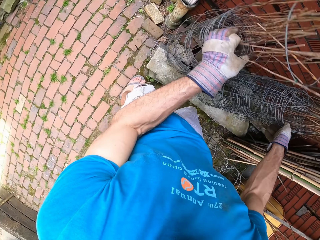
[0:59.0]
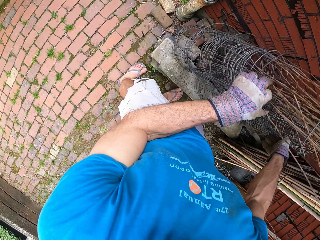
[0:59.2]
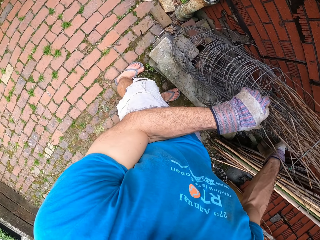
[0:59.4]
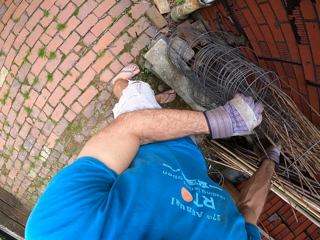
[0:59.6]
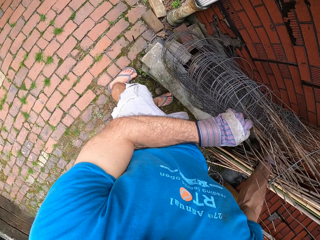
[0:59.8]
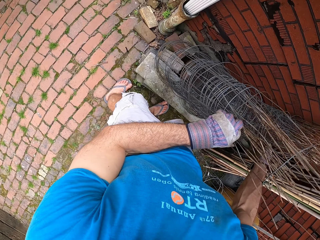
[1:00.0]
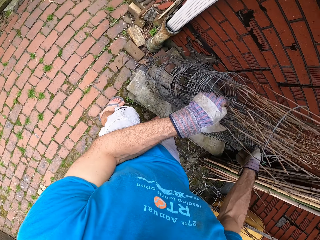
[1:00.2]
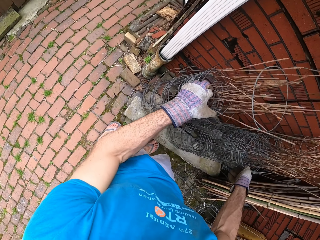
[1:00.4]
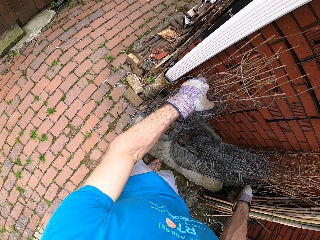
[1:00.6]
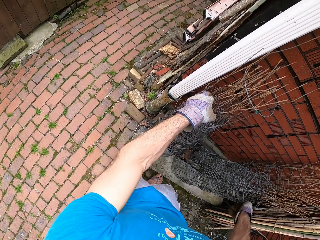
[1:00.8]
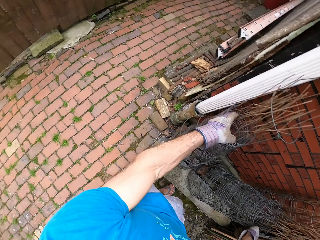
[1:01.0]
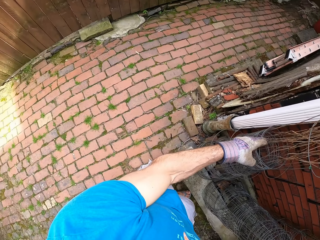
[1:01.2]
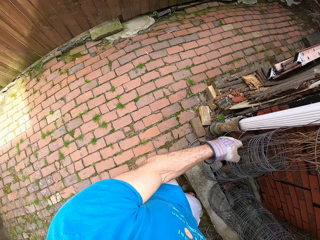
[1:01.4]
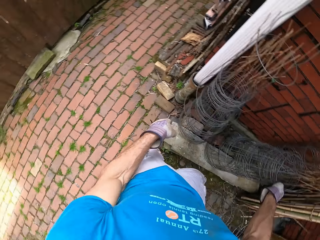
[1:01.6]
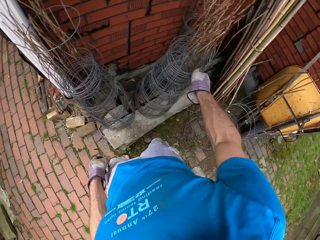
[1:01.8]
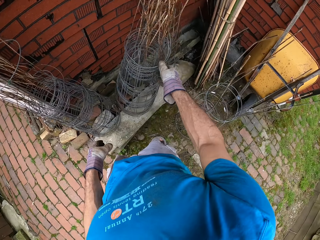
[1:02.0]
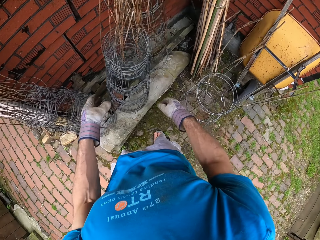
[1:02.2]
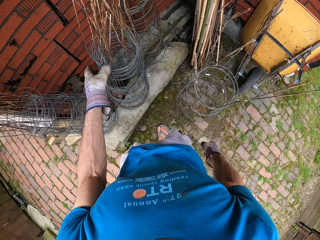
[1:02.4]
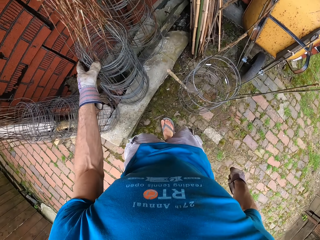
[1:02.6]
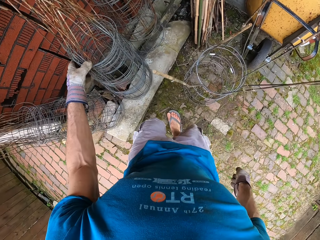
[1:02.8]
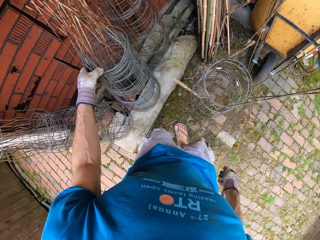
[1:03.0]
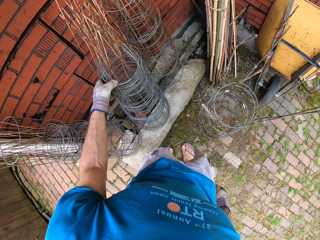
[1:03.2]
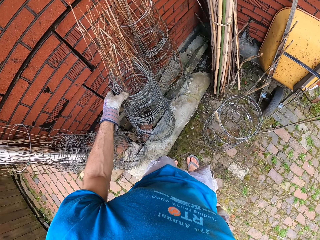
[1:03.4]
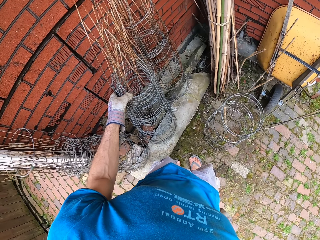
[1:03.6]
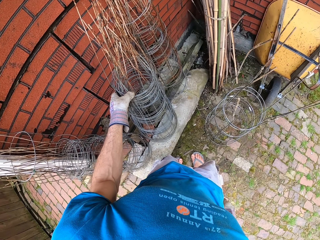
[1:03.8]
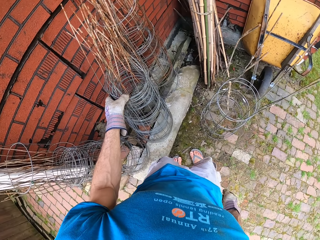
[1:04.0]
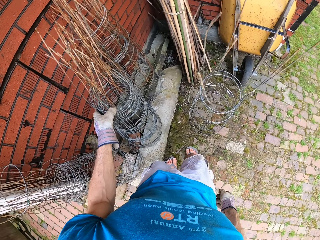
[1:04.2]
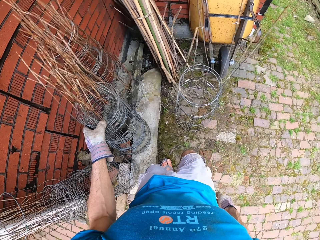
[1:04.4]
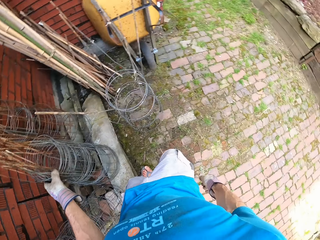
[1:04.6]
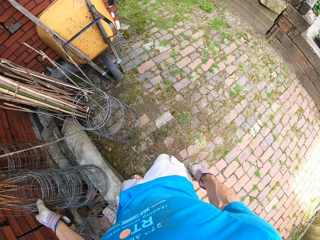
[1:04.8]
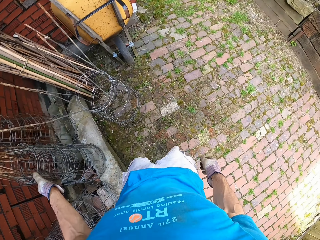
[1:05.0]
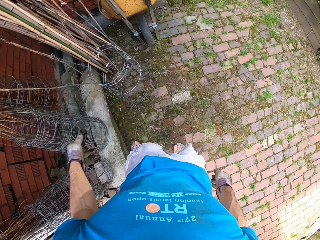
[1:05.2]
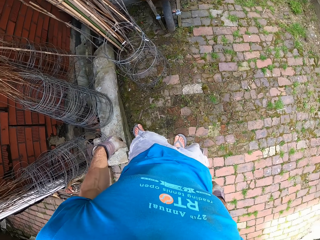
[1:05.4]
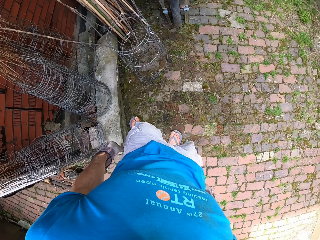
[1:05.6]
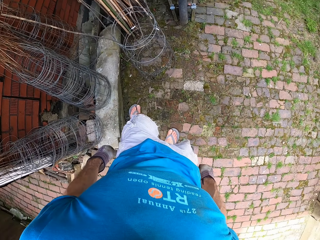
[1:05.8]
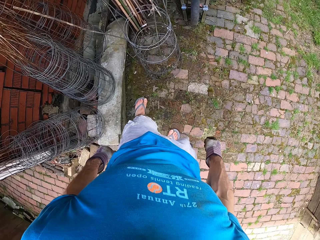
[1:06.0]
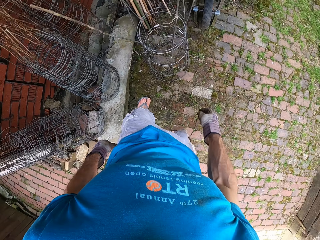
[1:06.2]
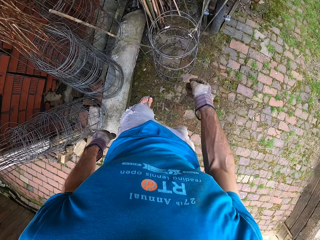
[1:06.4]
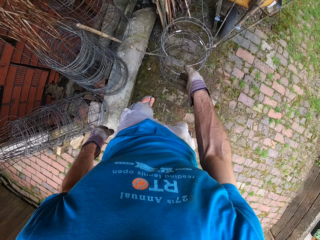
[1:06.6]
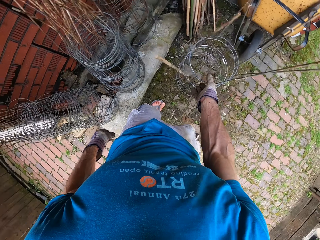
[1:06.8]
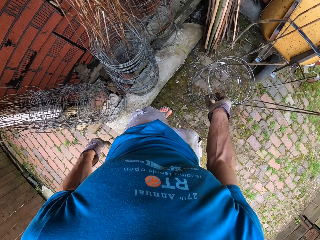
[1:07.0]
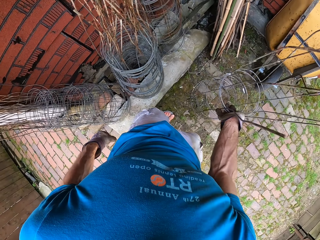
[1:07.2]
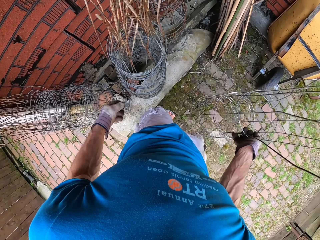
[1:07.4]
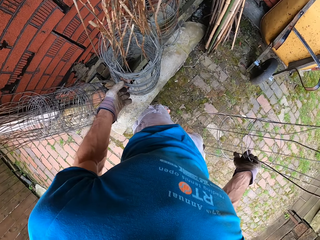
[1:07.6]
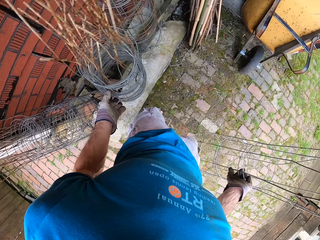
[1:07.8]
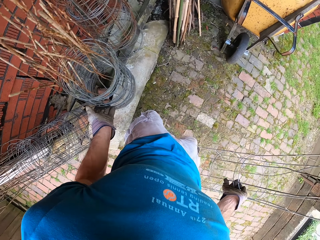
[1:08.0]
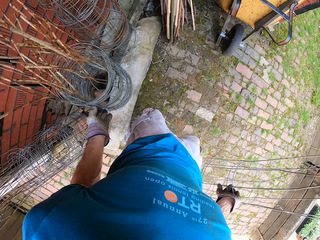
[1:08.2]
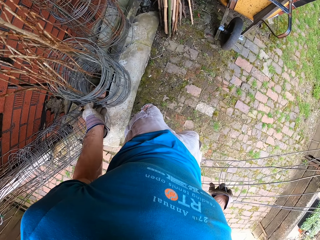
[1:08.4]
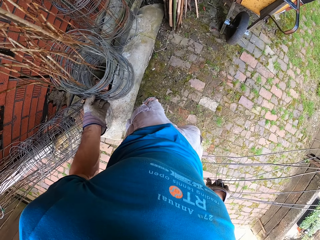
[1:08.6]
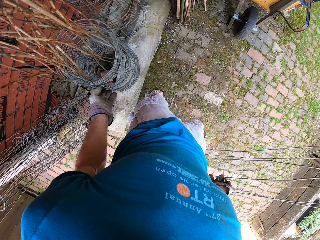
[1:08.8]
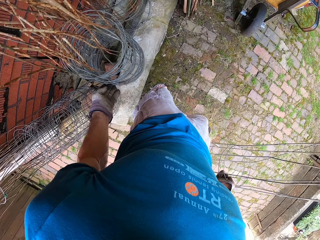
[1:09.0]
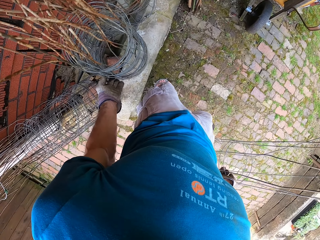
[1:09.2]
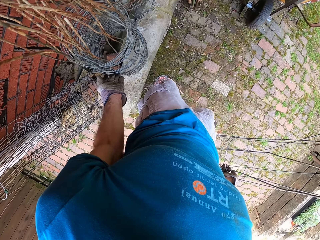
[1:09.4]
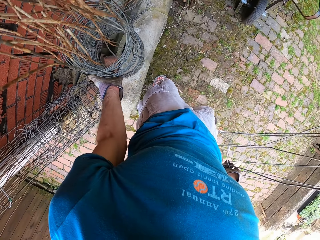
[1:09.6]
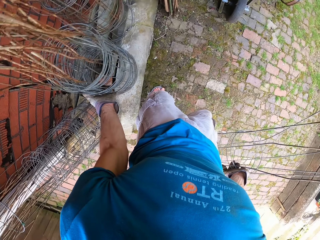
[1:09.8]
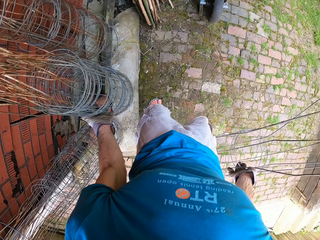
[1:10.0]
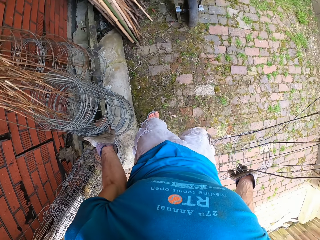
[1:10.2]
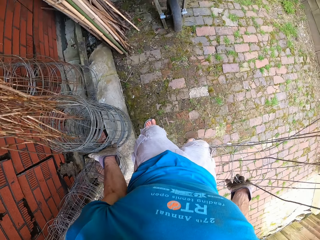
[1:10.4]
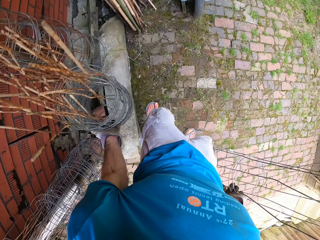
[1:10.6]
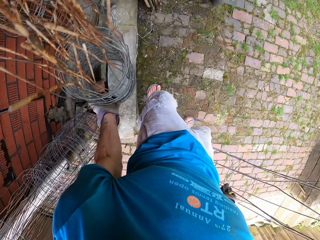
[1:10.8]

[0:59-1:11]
The camera wearer carries the steel bar.

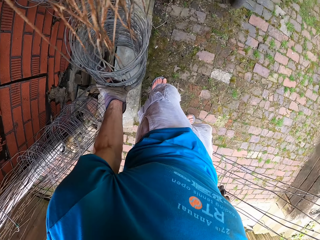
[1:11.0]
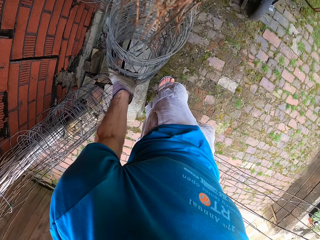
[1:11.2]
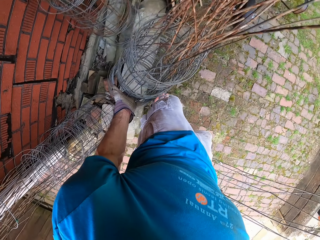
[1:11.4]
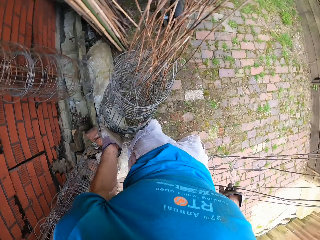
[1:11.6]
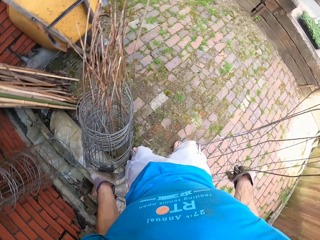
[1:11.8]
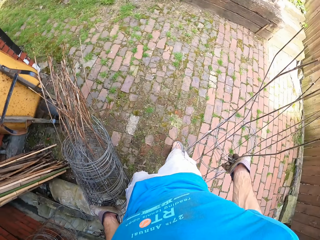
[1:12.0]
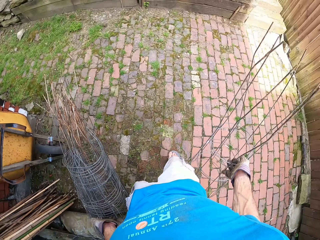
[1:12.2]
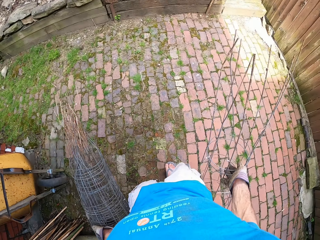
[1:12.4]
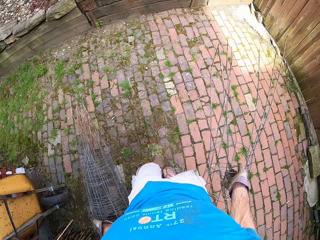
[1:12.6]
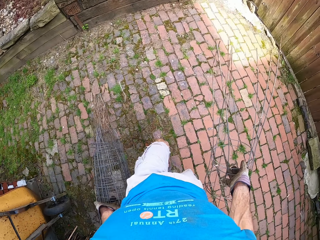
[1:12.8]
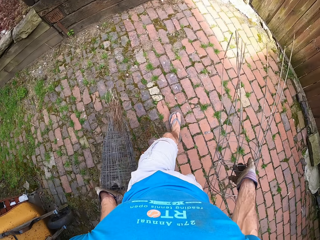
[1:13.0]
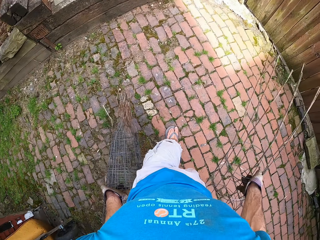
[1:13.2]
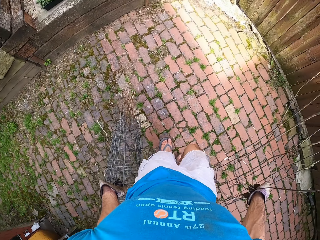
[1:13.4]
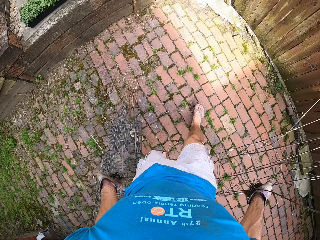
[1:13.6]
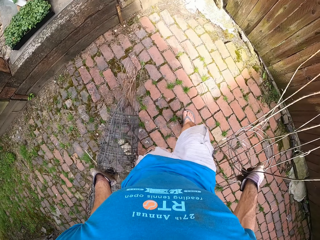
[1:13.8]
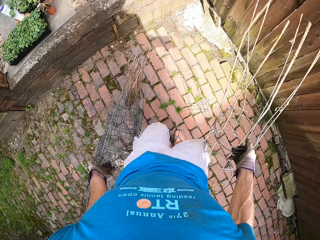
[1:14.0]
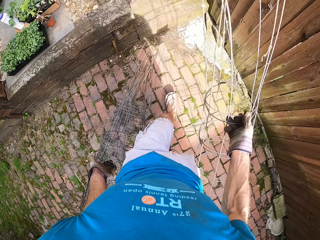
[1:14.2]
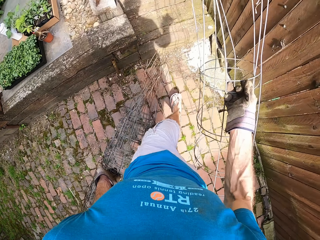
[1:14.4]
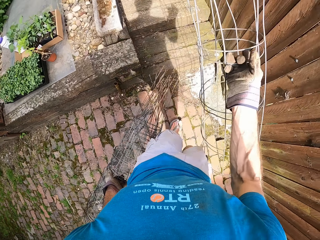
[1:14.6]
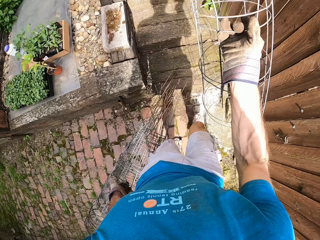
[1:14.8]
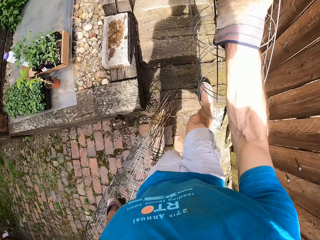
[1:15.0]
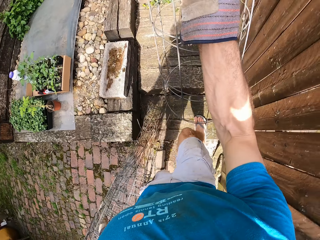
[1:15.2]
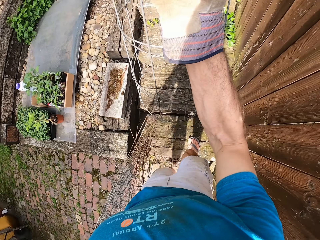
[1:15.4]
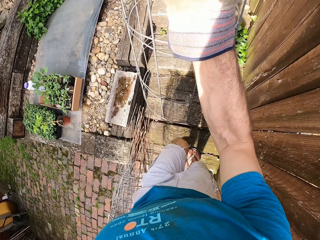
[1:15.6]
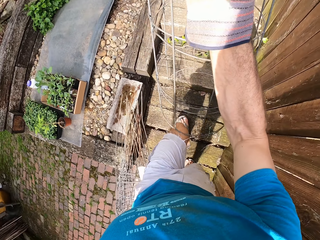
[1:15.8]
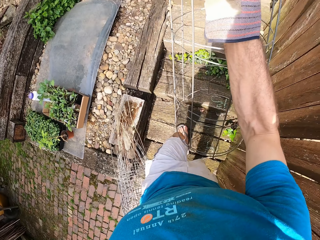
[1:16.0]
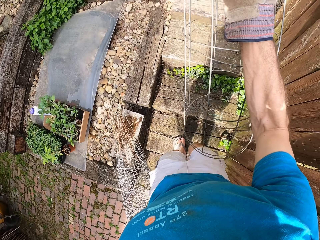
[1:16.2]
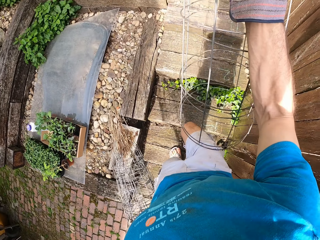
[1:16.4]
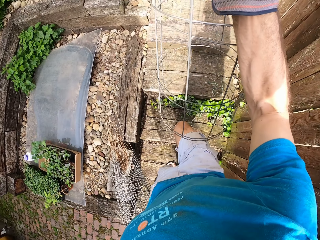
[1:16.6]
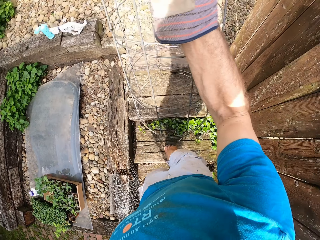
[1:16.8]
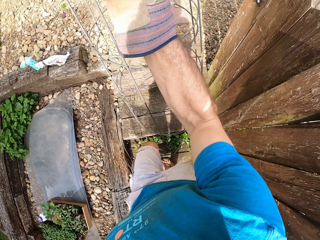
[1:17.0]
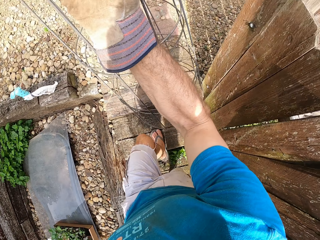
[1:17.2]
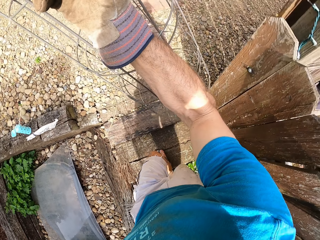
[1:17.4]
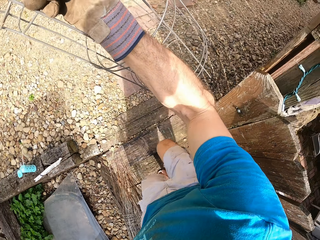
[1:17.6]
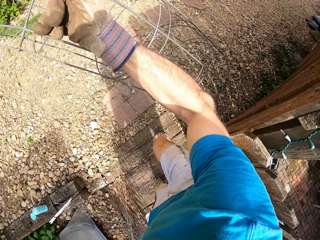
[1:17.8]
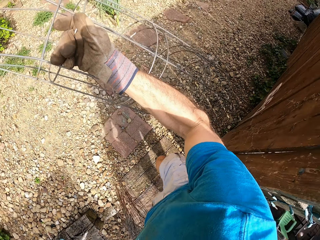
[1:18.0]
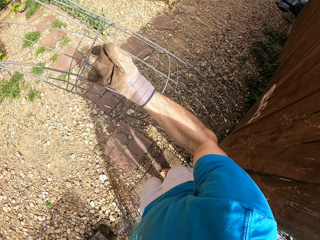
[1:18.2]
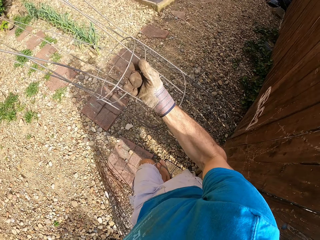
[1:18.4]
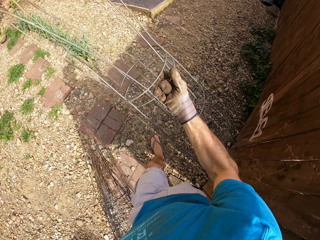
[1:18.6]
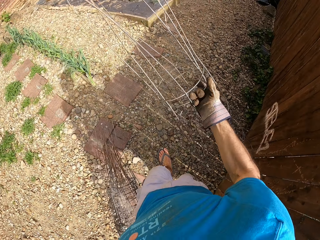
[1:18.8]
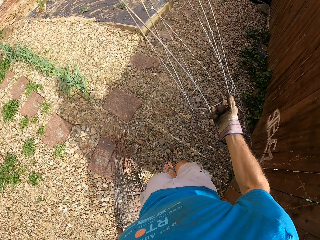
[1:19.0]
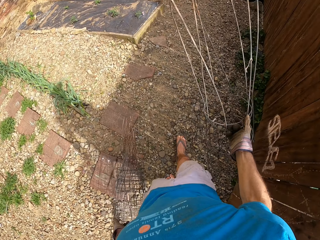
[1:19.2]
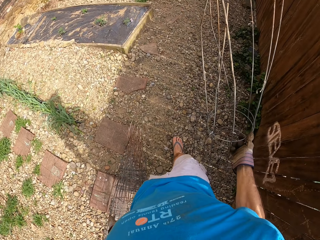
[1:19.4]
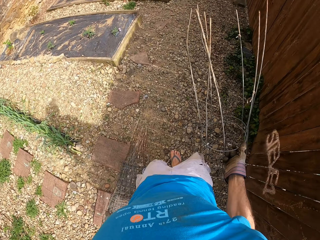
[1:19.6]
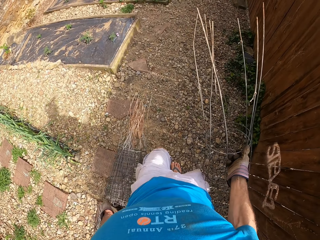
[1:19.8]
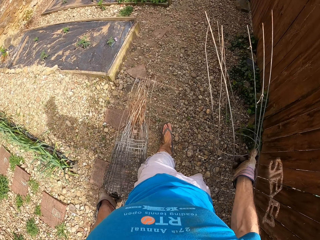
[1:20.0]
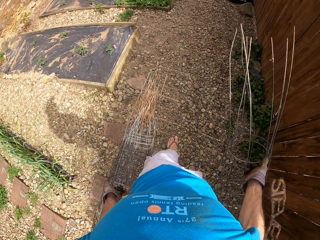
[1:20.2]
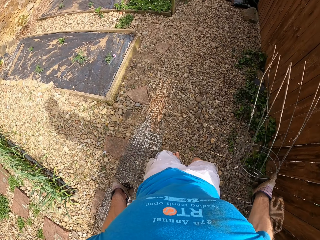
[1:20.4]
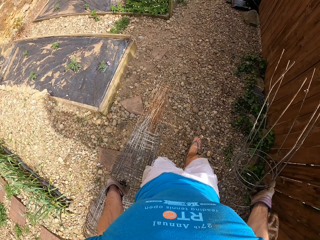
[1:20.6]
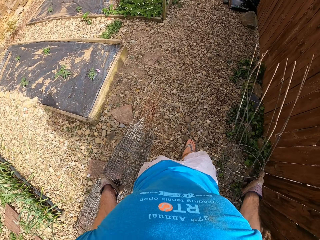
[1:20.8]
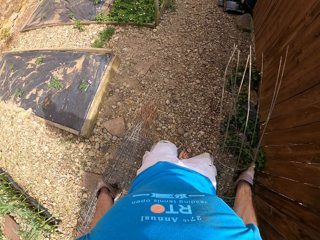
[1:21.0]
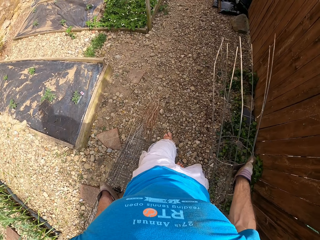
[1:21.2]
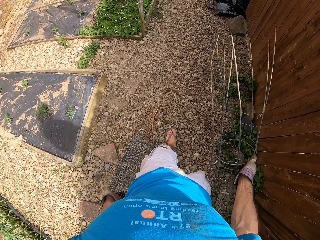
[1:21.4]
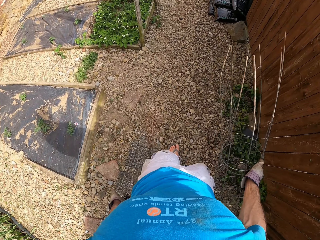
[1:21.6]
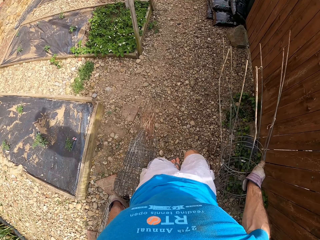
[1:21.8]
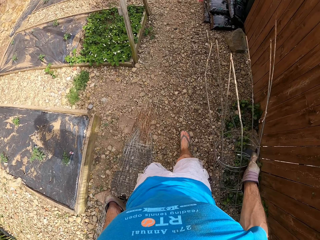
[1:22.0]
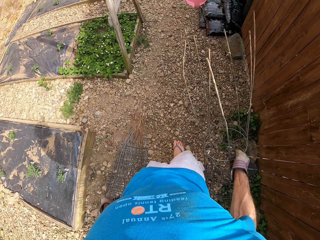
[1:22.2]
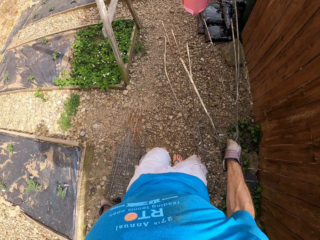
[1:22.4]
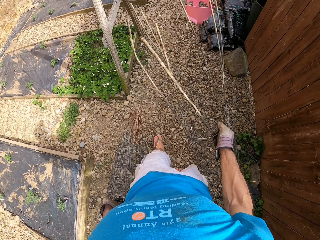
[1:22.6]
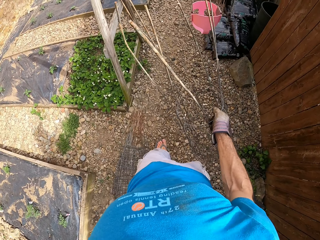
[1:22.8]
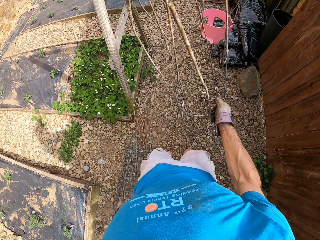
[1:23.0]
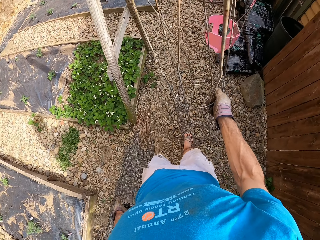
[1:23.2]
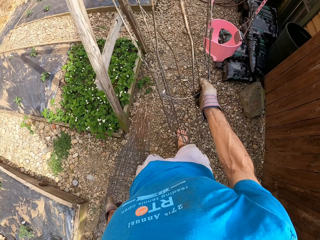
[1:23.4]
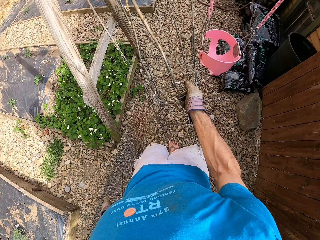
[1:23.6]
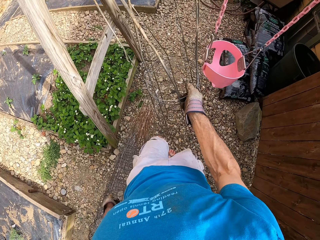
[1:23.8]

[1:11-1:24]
The camera wearer walks around.
